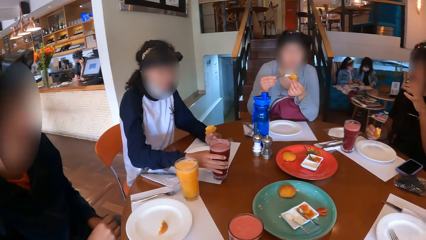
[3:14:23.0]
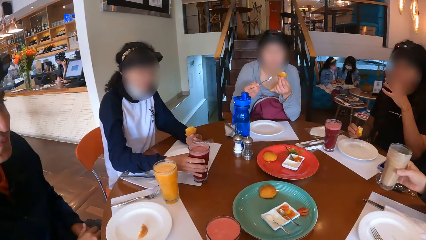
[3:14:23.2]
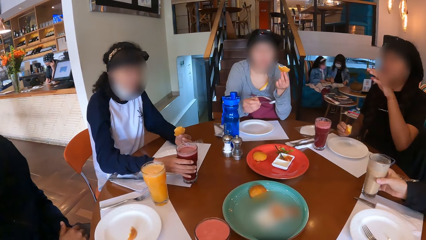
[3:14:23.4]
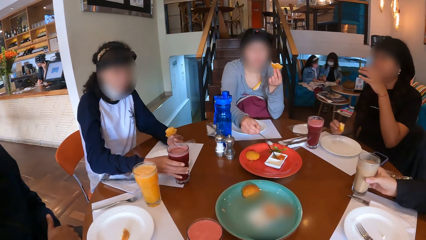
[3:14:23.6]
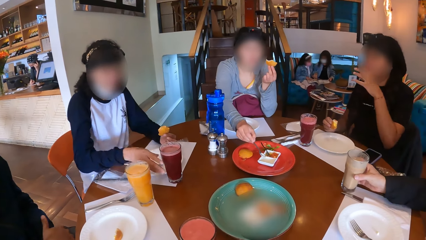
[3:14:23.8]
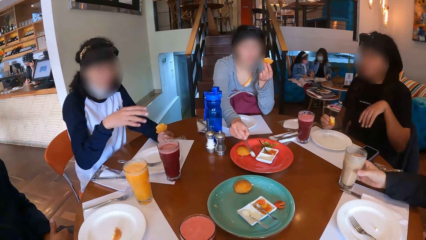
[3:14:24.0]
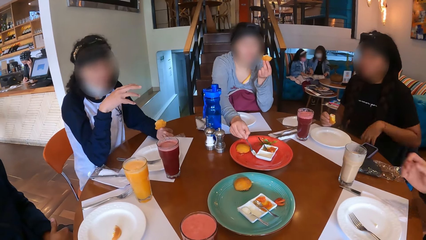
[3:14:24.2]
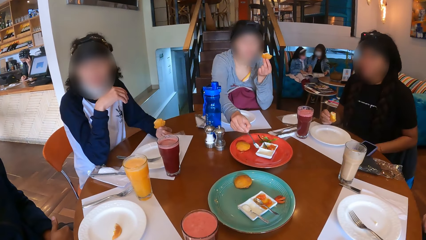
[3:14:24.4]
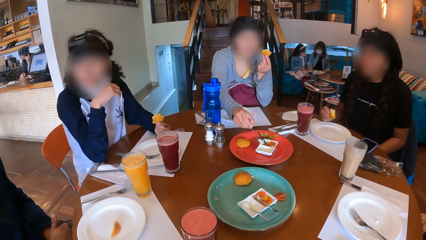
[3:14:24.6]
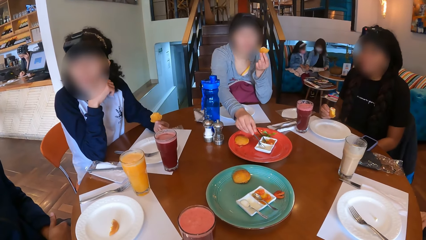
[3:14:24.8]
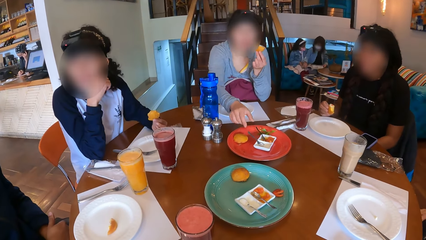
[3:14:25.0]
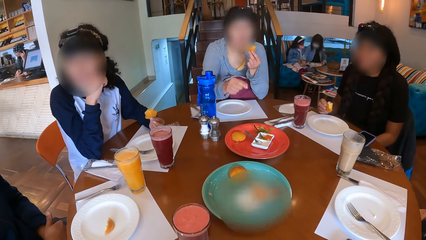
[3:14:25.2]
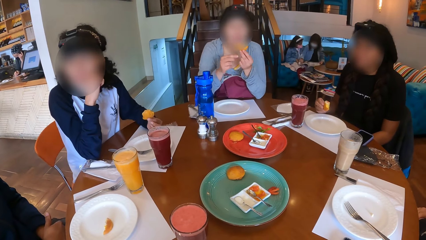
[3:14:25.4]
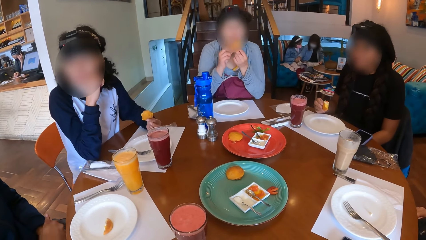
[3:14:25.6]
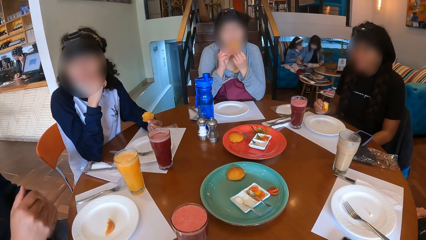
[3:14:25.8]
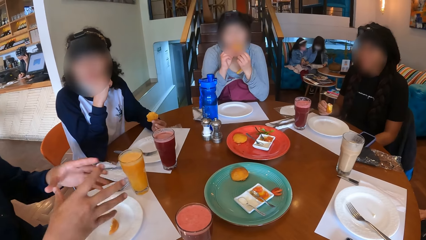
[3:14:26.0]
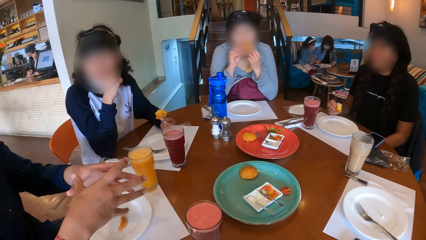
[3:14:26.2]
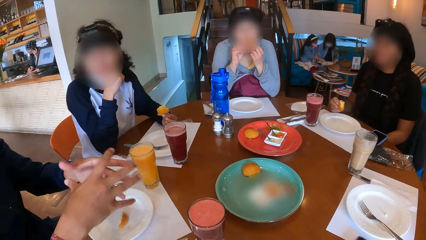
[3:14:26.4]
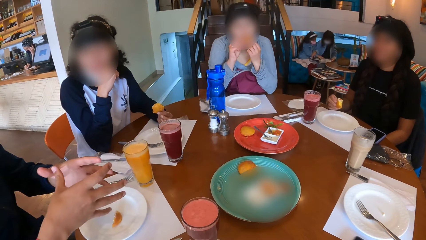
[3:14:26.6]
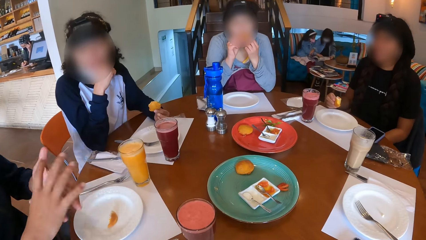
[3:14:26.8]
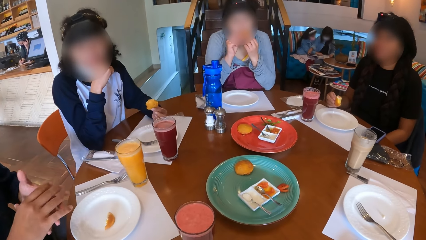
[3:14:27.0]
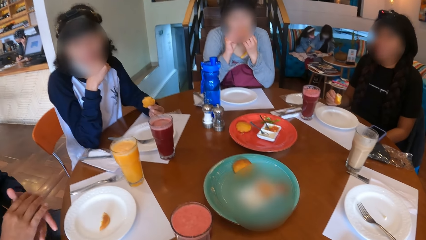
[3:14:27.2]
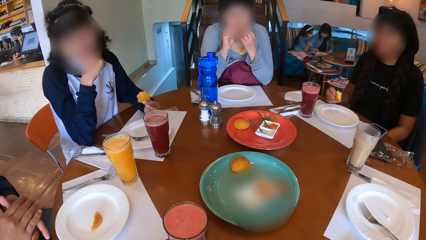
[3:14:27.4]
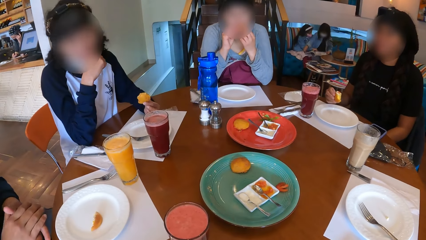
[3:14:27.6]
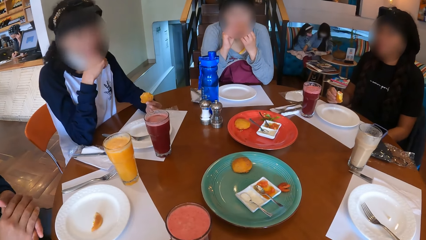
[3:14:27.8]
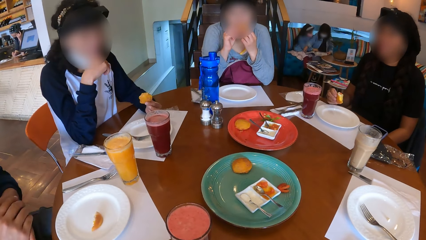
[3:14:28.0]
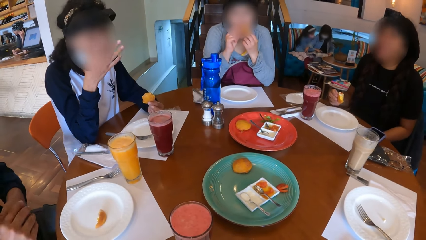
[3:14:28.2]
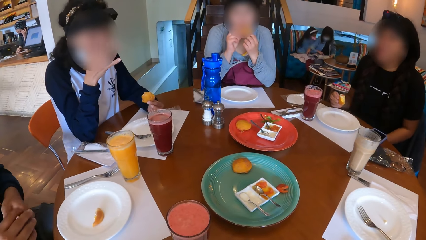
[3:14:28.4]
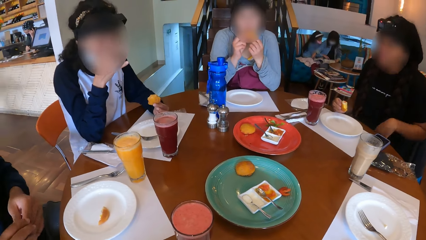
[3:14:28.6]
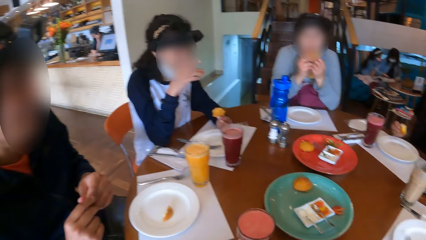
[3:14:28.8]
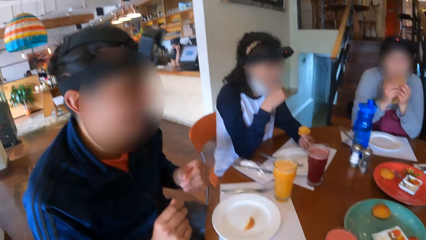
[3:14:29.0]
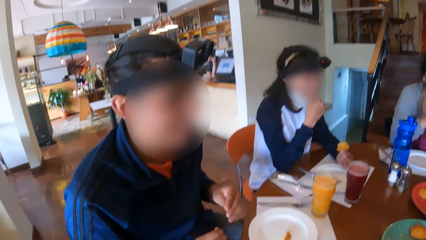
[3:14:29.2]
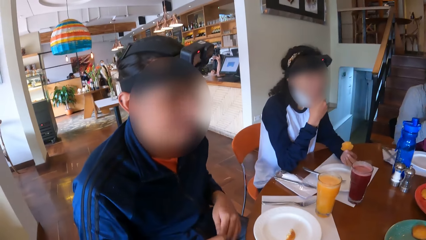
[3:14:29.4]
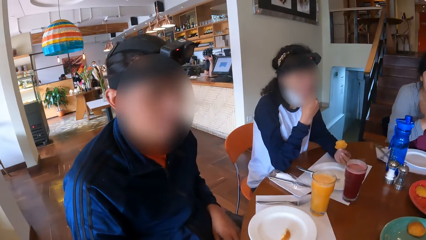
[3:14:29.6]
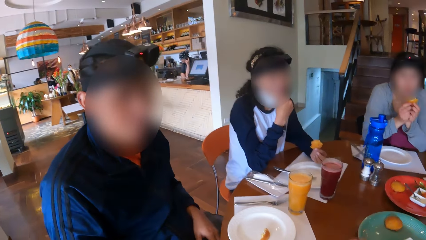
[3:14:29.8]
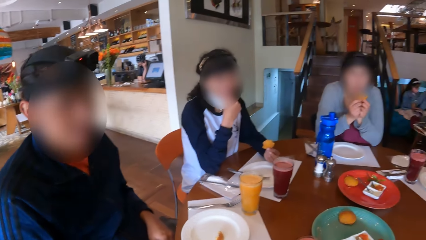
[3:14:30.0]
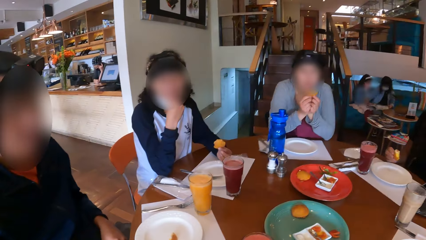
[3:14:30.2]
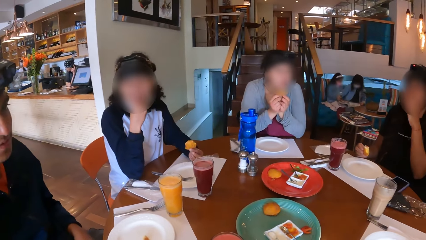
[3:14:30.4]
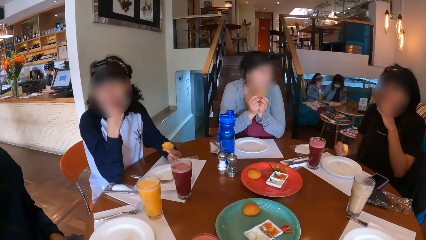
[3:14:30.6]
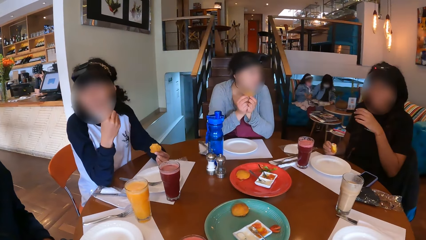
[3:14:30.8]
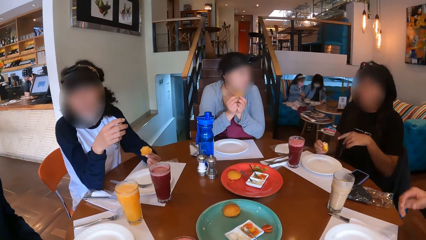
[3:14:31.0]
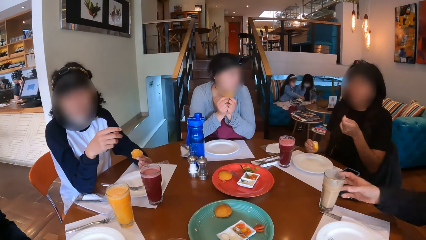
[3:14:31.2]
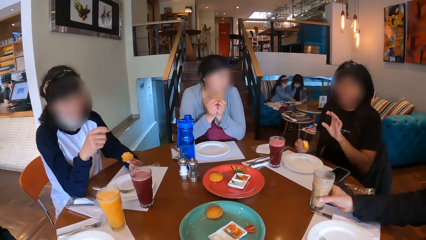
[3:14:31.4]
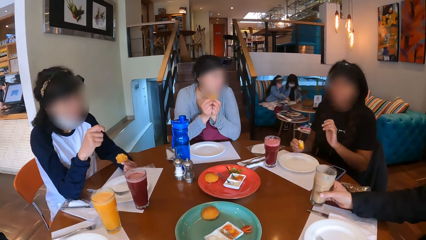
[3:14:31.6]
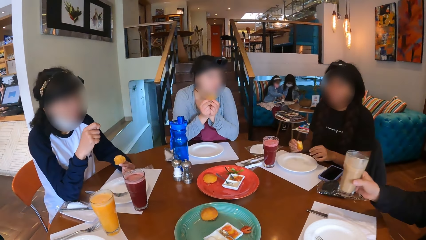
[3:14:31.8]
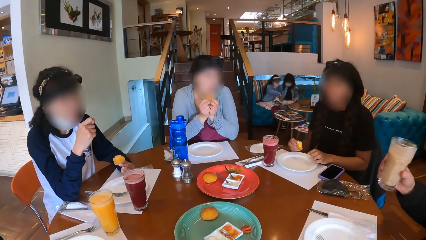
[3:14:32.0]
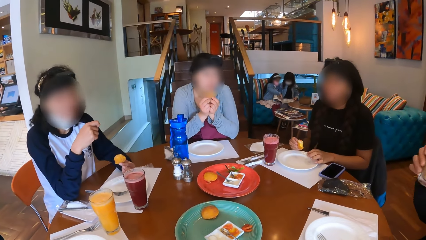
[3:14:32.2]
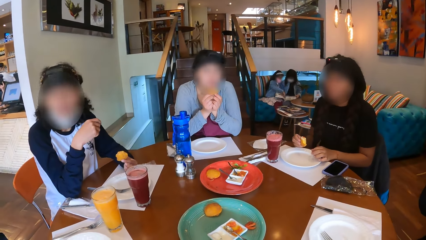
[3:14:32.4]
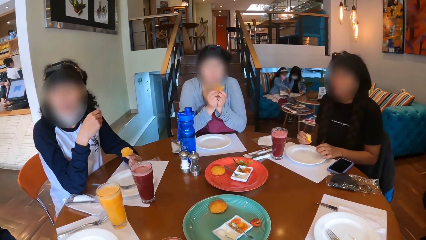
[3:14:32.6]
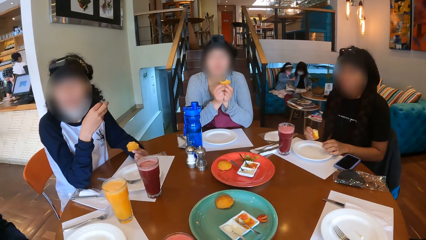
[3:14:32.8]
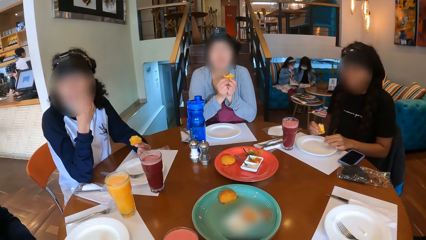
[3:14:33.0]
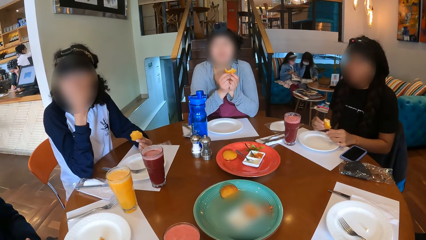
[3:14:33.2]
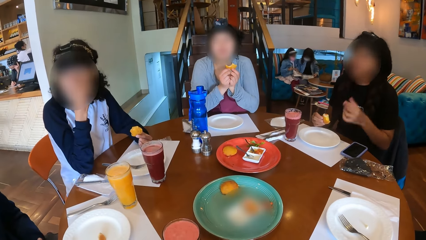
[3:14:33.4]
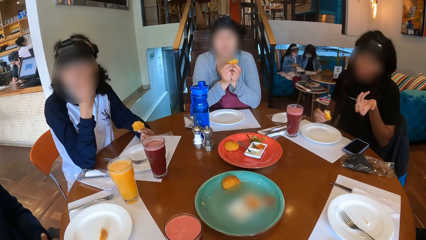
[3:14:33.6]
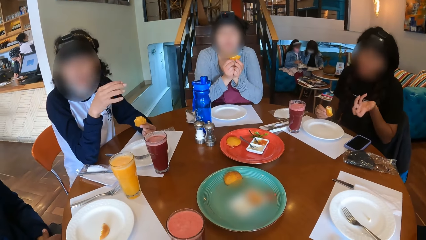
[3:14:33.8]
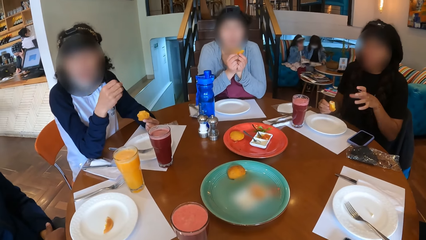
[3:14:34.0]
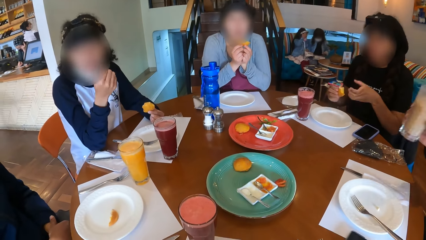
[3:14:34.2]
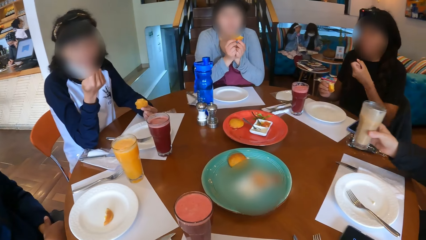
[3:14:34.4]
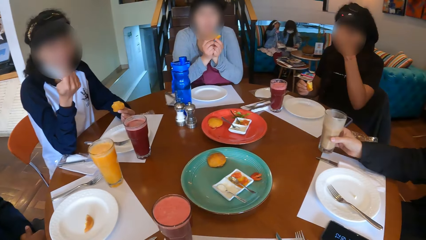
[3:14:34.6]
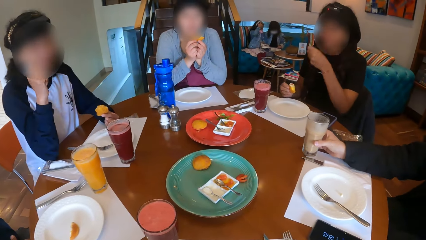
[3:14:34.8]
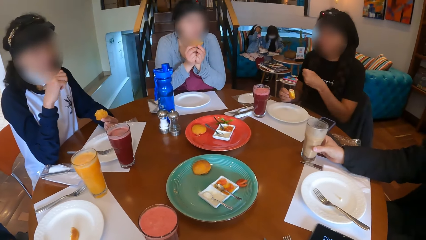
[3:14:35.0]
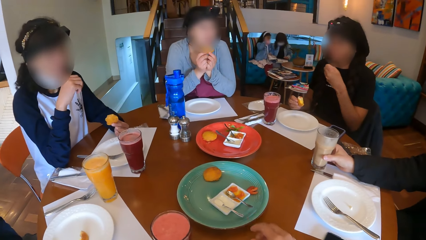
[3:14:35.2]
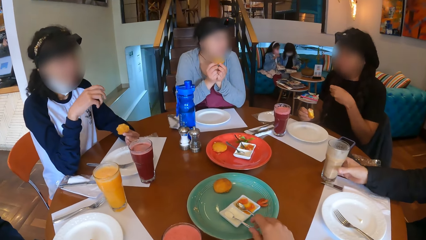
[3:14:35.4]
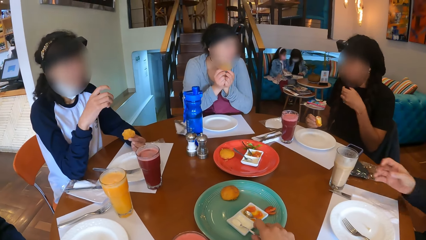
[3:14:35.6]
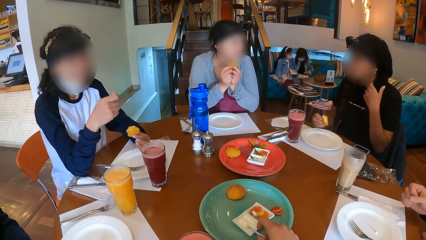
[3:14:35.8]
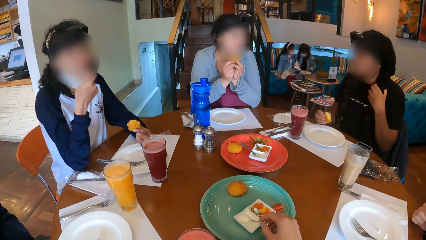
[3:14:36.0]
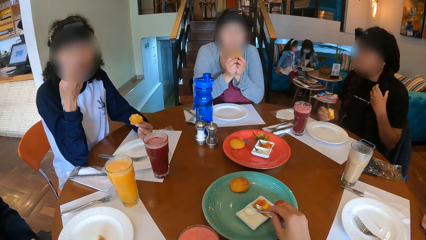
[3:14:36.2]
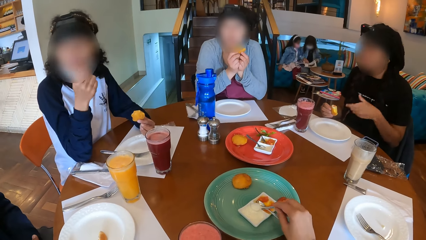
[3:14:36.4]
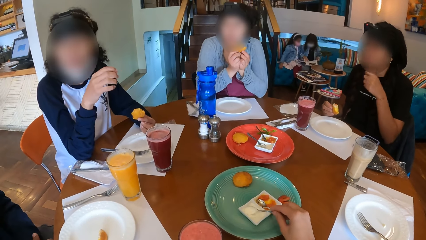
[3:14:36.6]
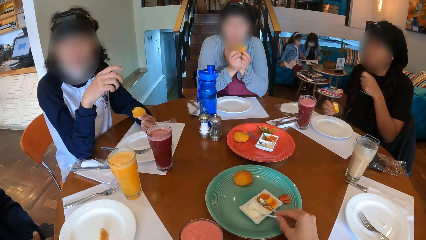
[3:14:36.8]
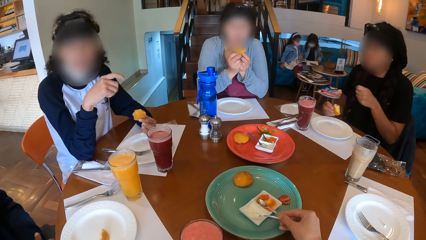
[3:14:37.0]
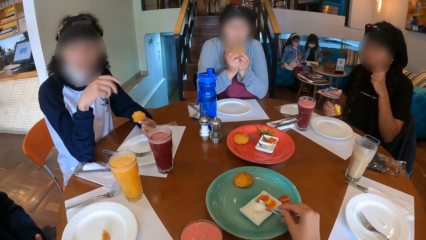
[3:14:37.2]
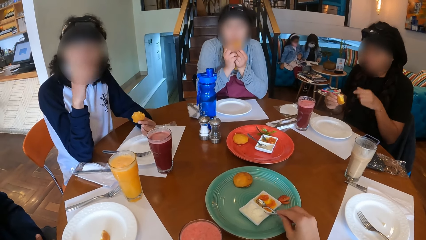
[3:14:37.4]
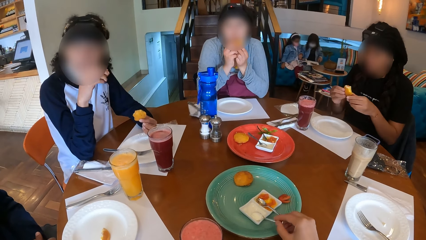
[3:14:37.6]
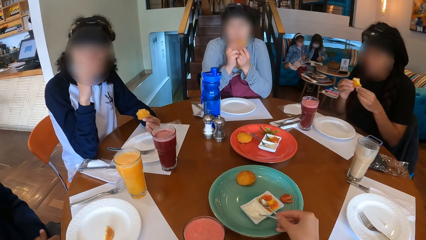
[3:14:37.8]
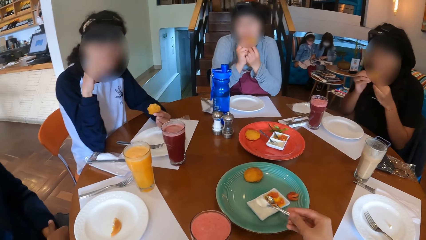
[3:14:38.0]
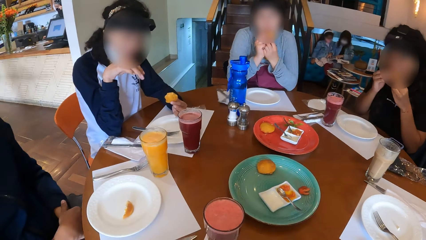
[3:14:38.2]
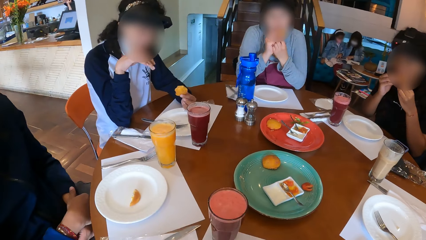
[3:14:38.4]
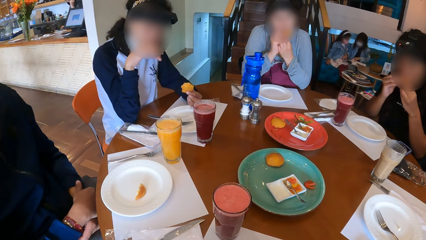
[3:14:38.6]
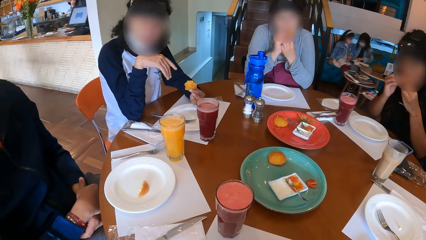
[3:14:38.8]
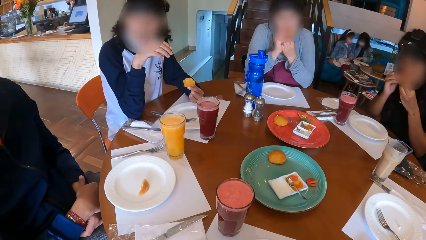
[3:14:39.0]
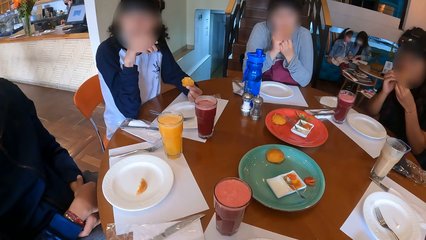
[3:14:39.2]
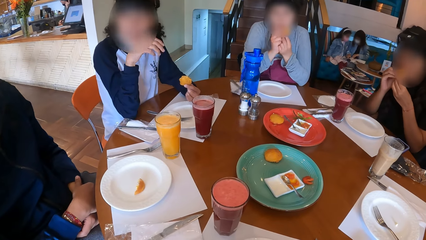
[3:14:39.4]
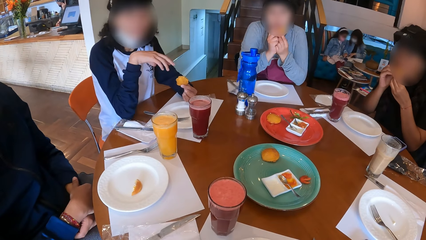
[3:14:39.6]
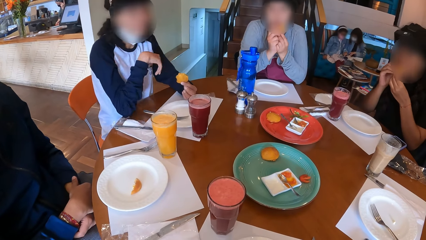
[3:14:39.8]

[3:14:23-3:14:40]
A woman drops the cup on the table with her right hand. Another woman drops the spoon on the ice cream plate with her right hand. A man drops the cup on the table with his right hand. The second woman holds the doughnut with both hands. She eats the snack. Another man moves the hands. The camera wearer looks around the table. The first man picks the cup from the table with his right hand. A third woman moves her hand. The first man drops the cup on the table with his right hand. The camera wearer picks the spoon from the ice cream plate with his right hand. The first woman interacts with the camera wearer. The camera wearer scoops ice cream from the ice cream plate with the spoon in his right hand.
